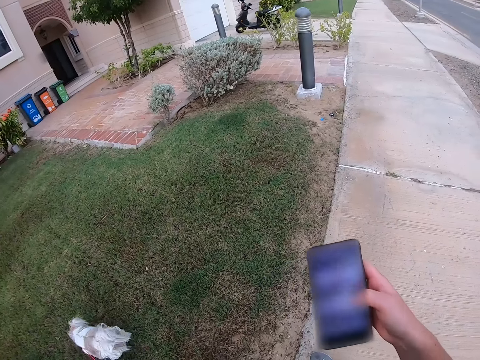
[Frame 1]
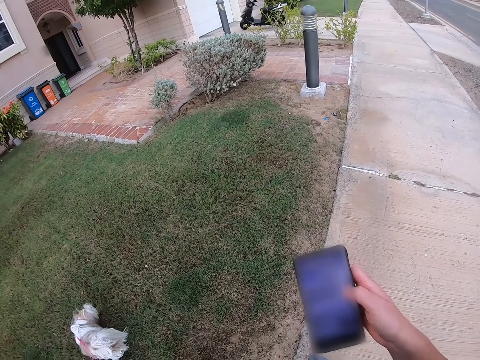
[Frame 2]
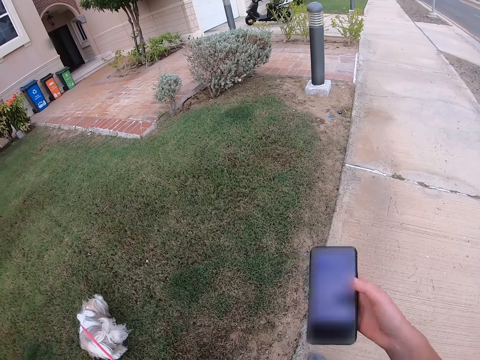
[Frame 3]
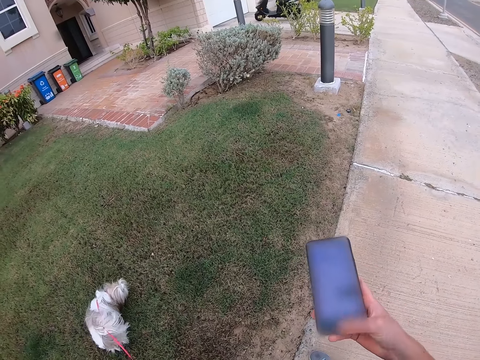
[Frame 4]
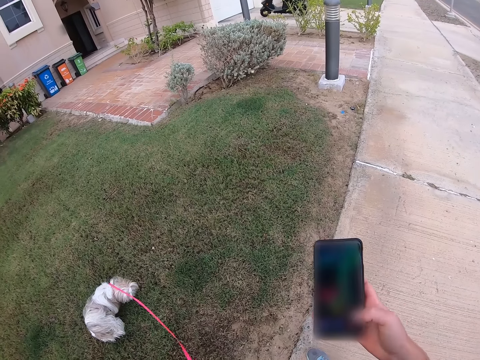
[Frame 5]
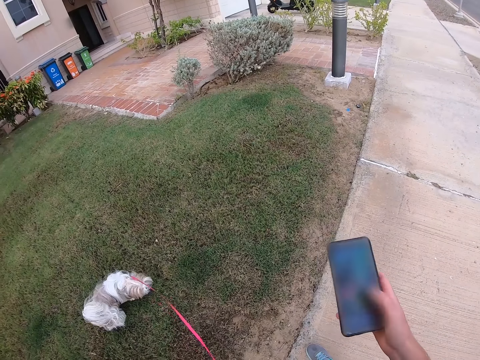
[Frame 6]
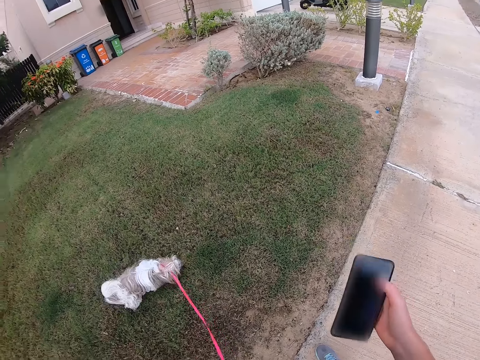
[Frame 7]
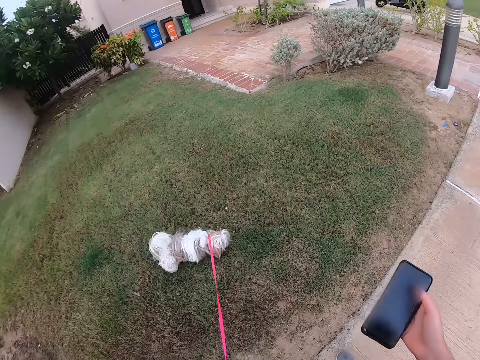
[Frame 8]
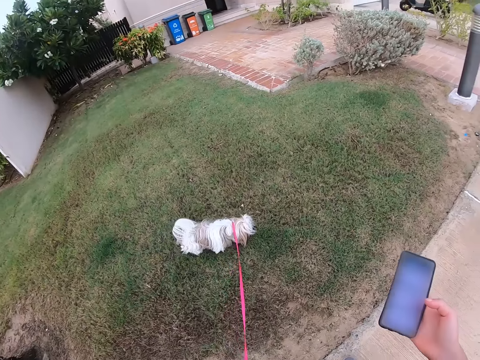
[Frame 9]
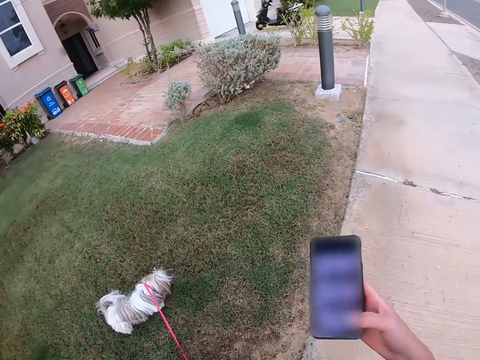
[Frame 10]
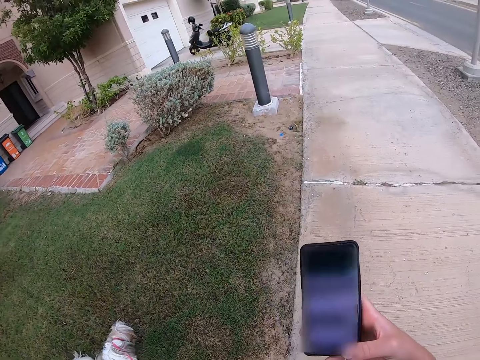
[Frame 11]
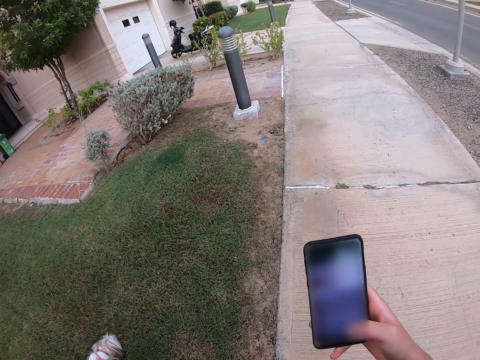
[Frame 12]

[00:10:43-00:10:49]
The camera wearer operates the phone with his right hand.

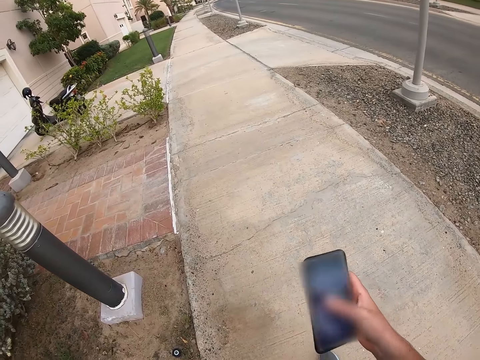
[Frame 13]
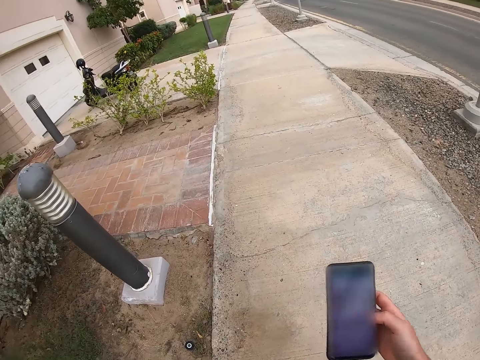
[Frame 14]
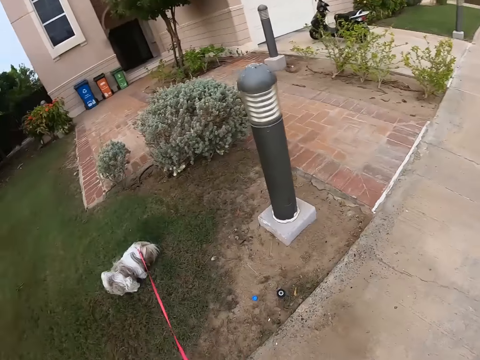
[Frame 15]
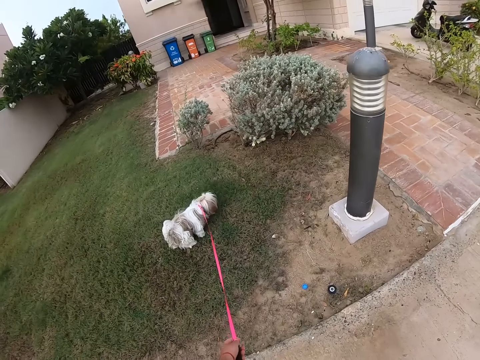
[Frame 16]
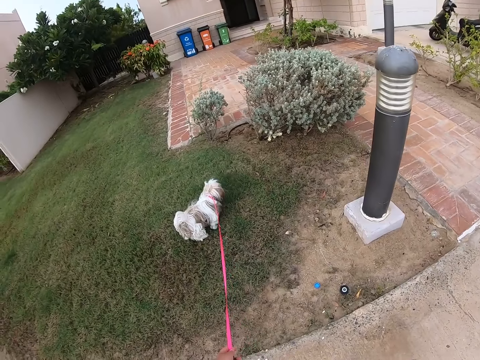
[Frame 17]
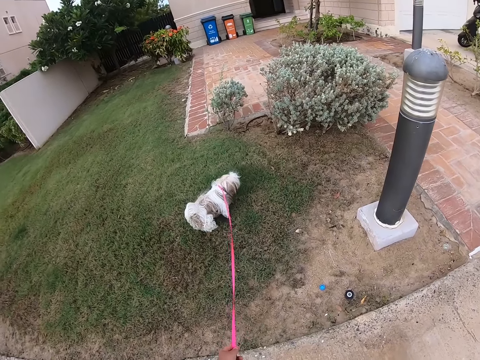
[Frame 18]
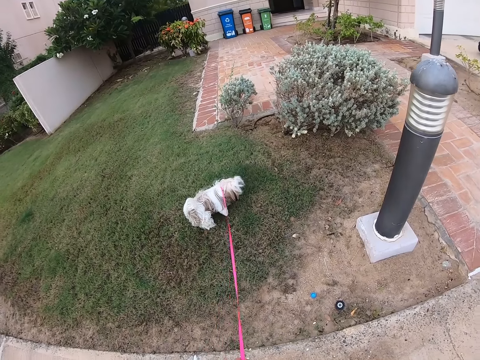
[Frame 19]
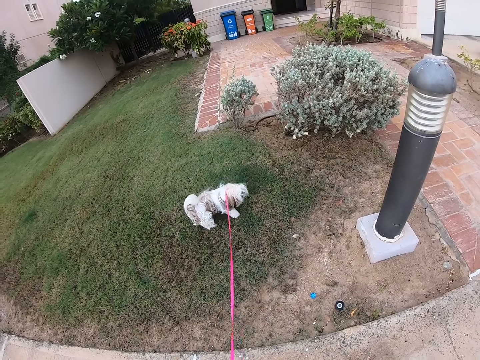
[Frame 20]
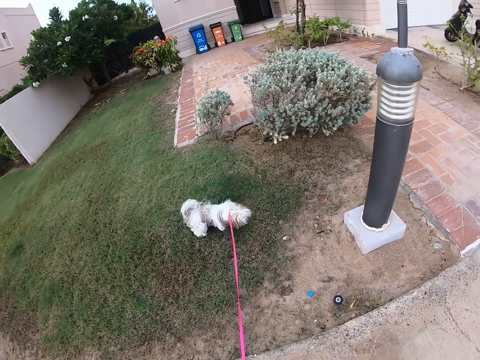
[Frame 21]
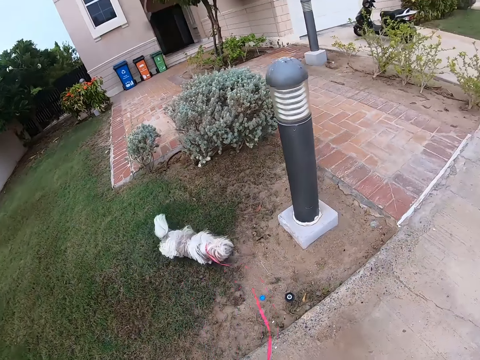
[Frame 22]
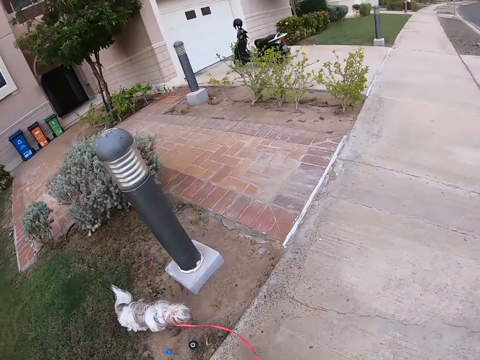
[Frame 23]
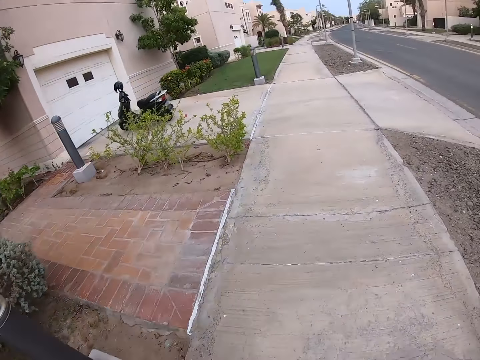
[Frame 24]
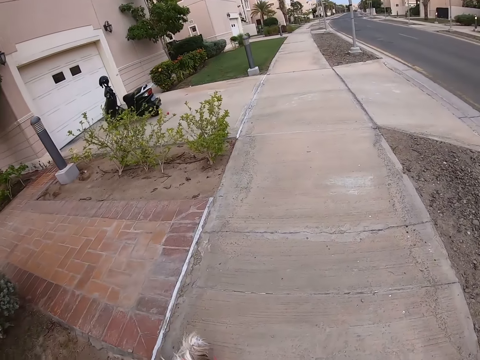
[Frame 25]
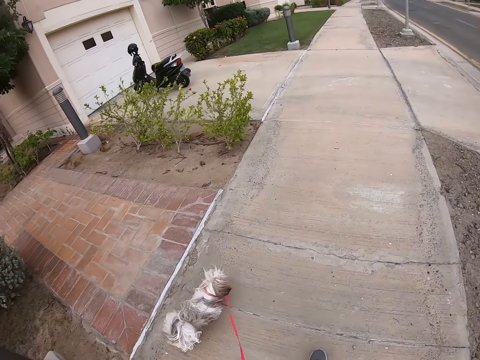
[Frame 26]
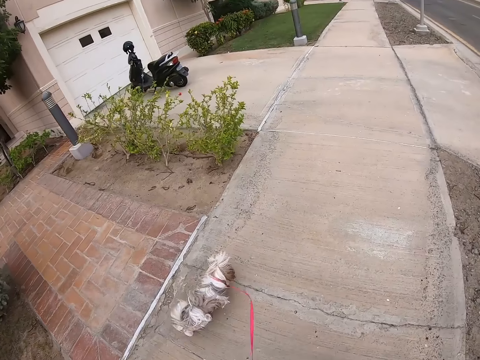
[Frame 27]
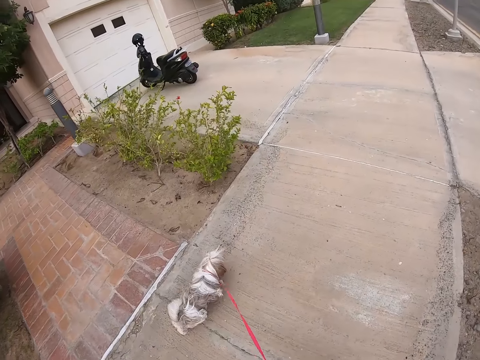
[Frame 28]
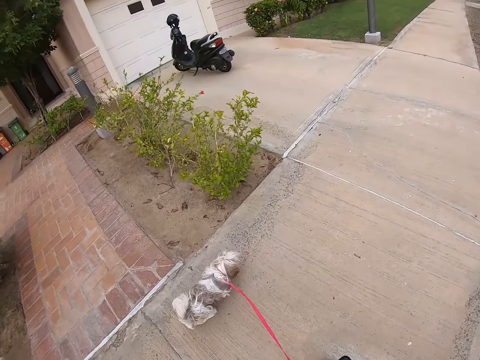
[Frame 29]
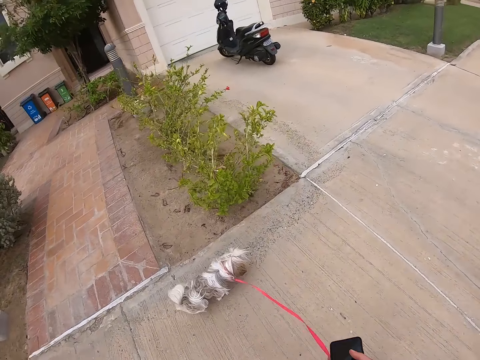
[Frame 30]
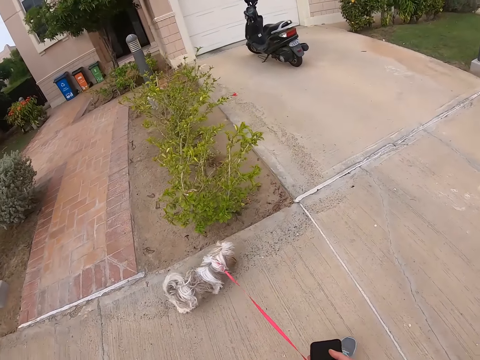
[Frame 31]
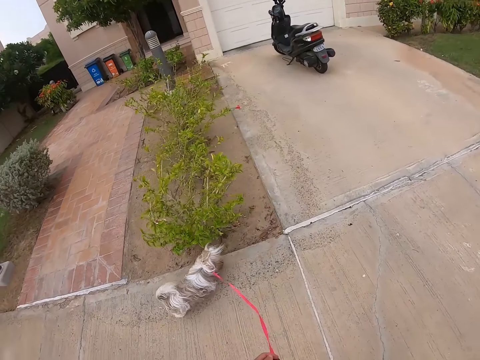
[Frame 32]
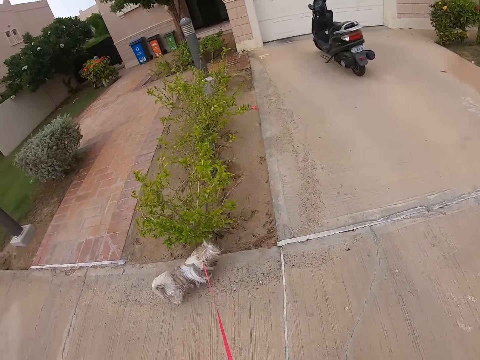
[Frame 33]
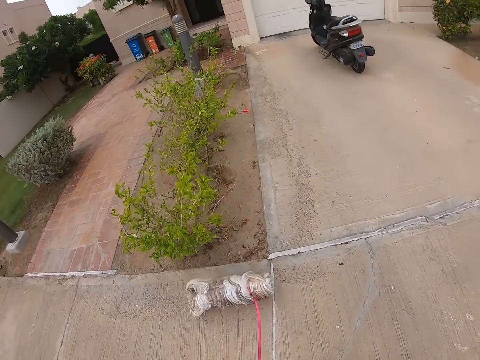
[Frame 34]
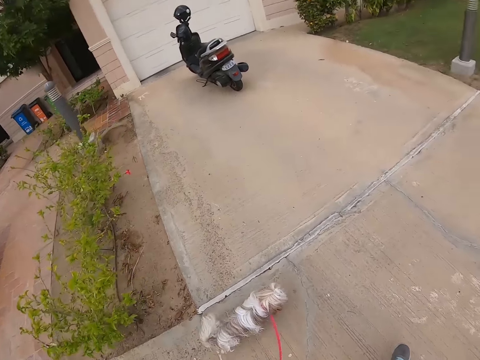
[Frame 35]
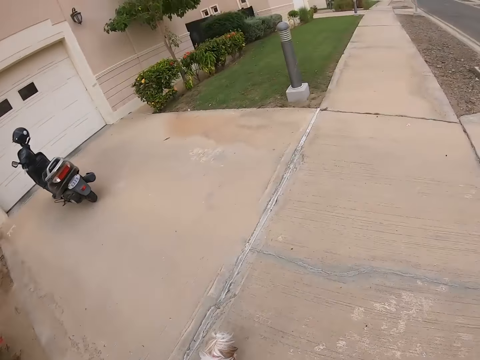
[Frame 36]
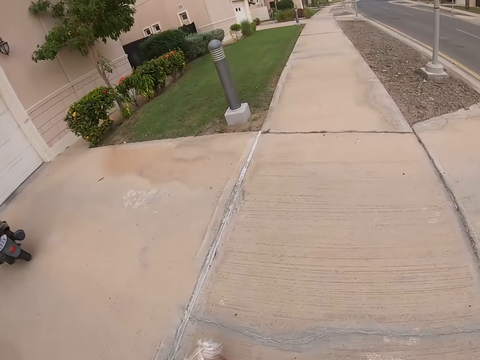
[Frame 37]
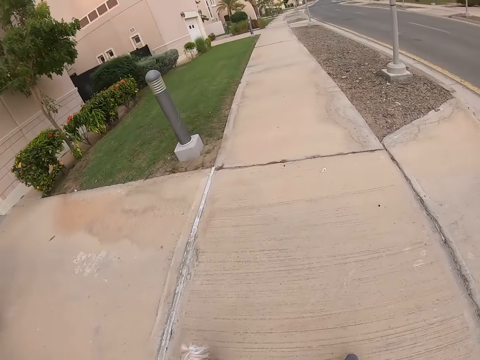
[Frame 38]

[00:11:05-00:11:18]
The camera wearer looks around. They stop with the pet dog. They walk in the pavement with the pet dog.

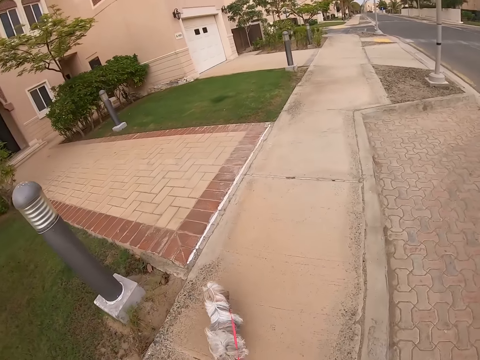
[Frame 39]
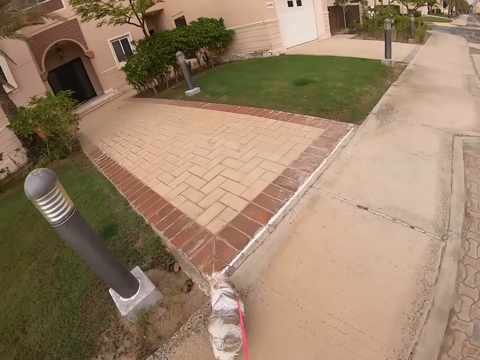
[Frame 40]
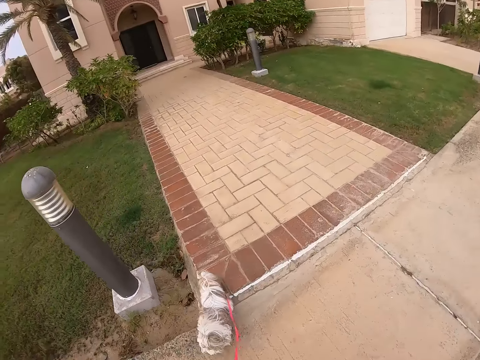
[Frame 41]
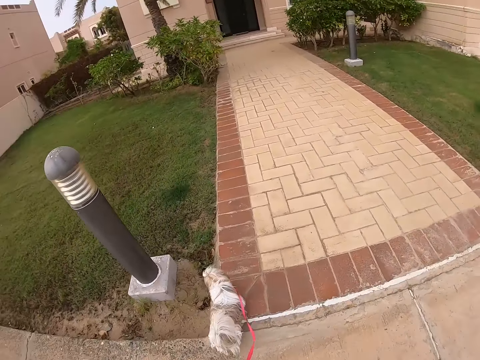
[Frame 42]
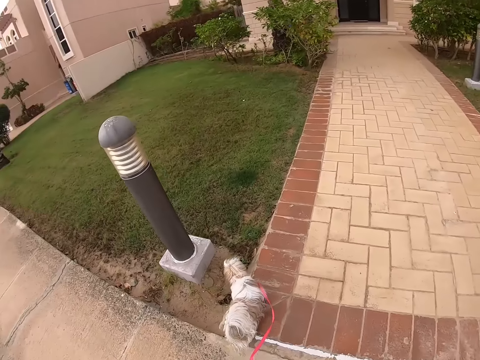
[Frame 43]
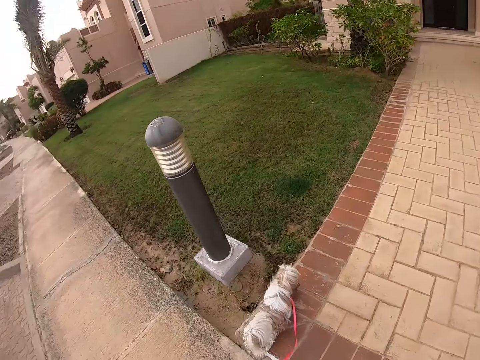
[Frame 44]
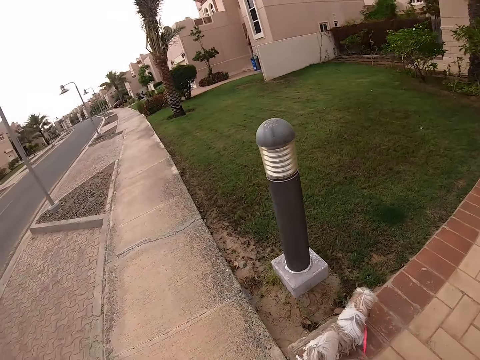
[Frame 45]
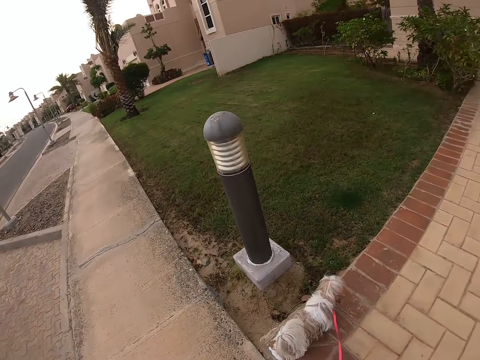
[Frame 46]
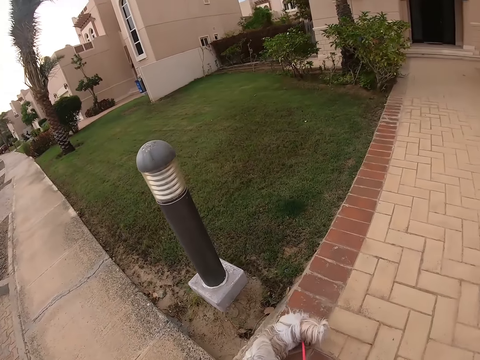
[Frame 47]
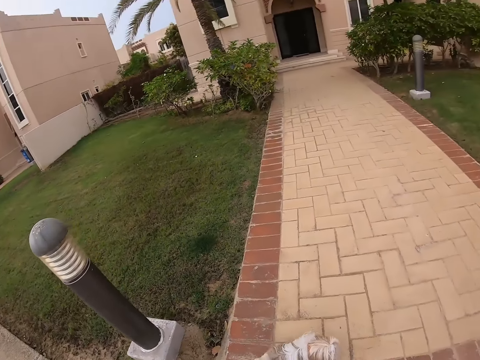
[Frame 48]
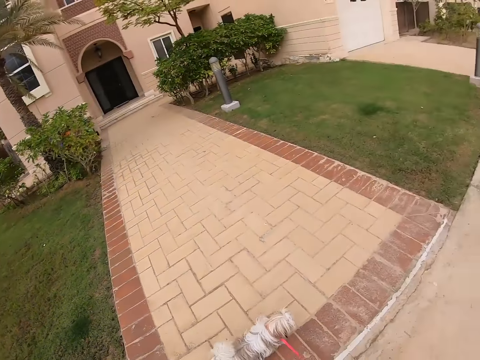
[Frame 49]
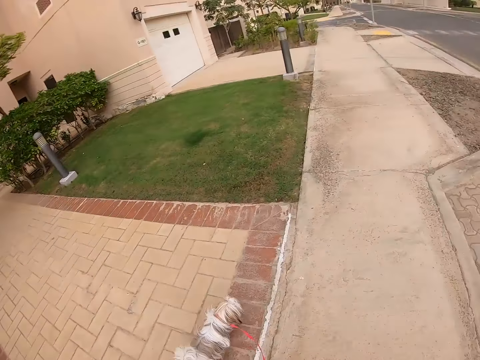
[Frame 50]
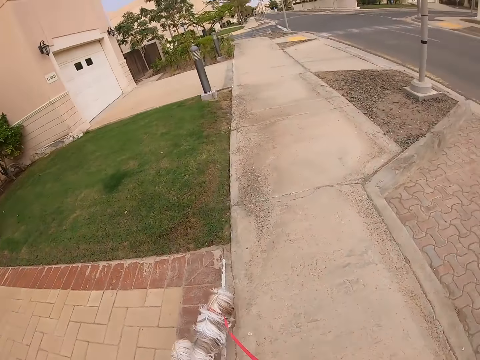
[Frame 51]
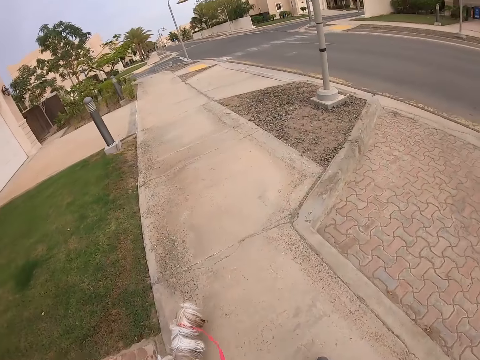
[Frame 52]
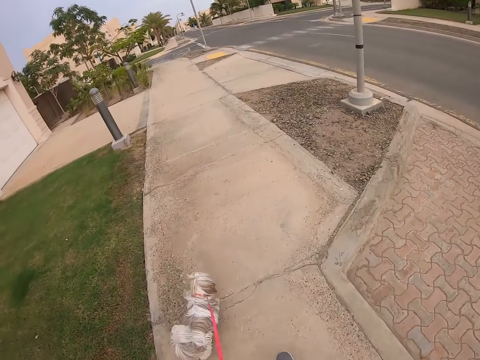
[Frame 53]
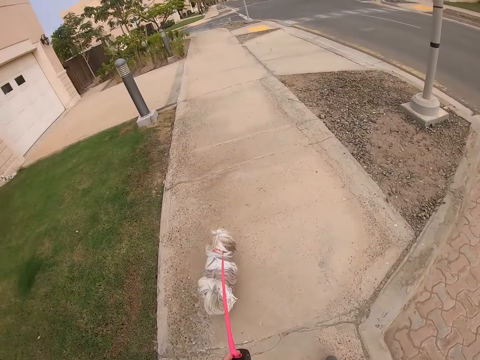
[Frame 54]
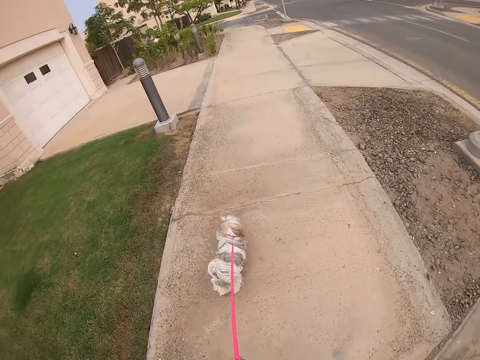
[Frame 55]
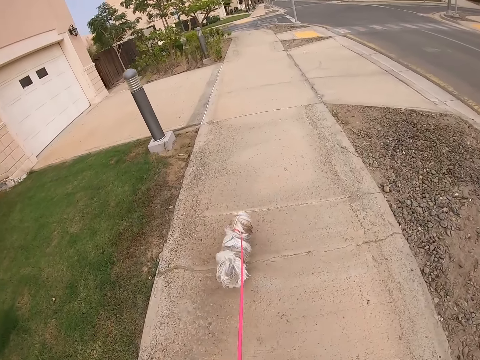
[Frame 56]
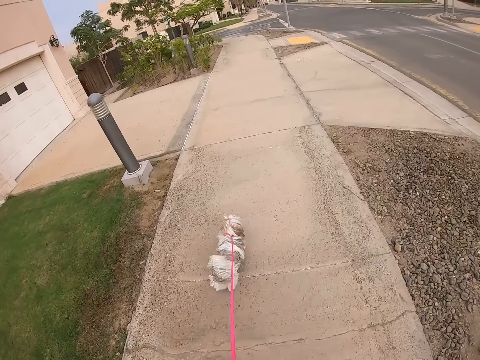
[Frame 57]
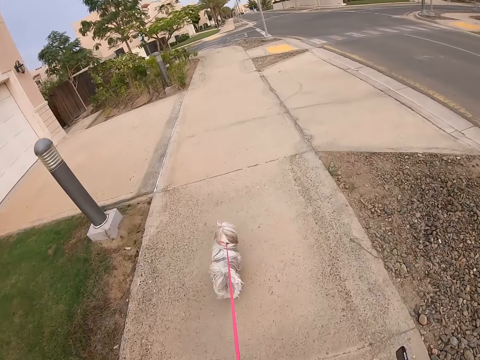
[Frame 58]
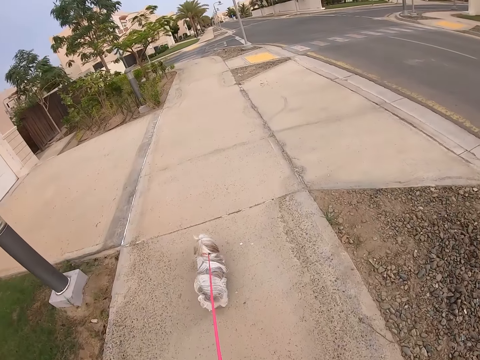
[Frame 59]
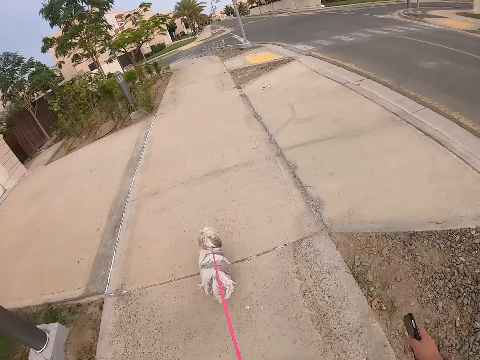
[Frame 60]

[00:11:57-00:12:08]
The camera wearer looks around. They stop in the pavement. They look around. They walk the dog in the pavement.
